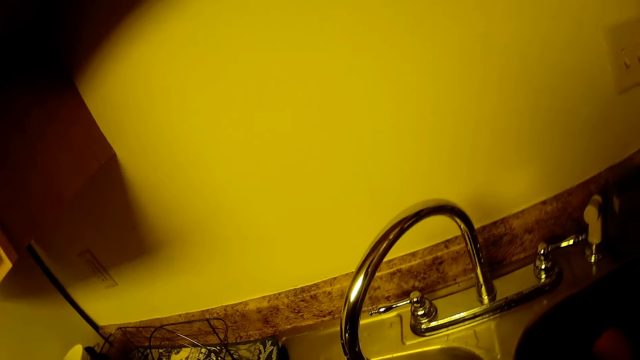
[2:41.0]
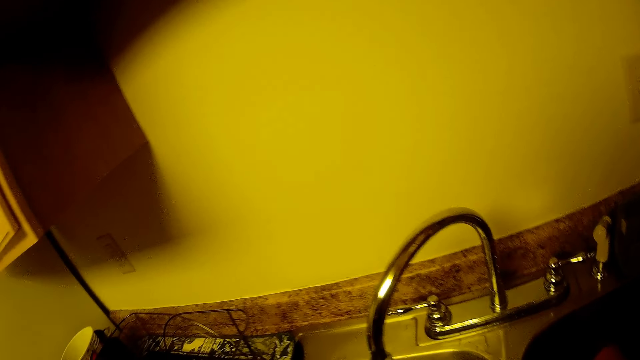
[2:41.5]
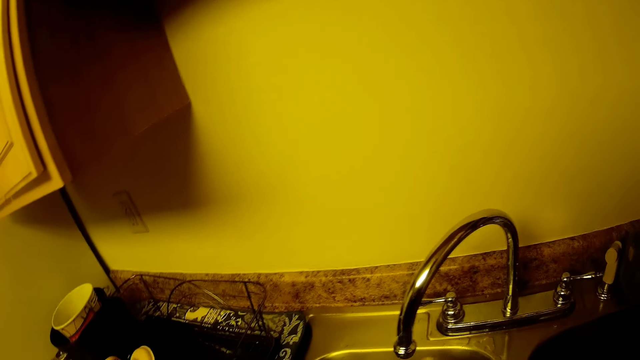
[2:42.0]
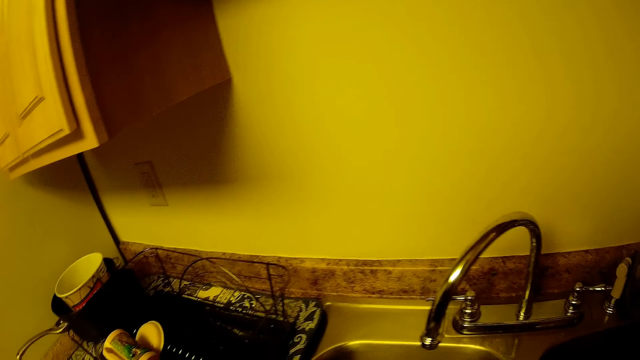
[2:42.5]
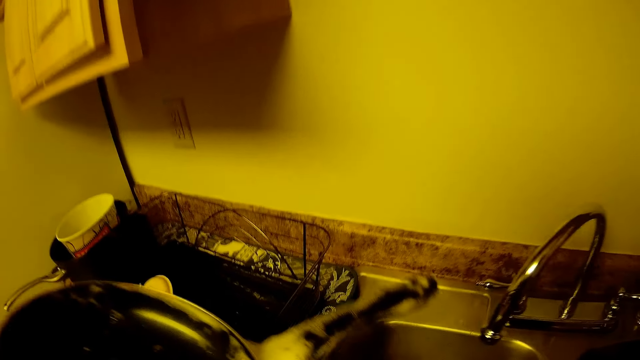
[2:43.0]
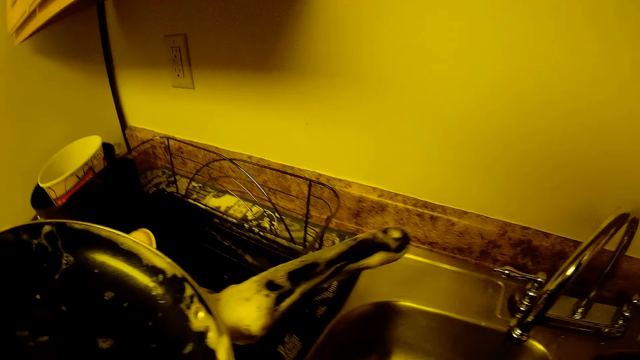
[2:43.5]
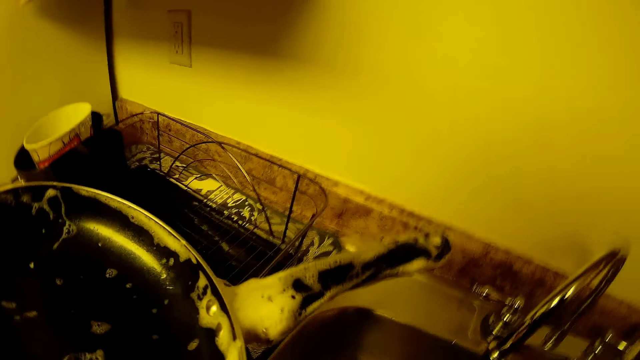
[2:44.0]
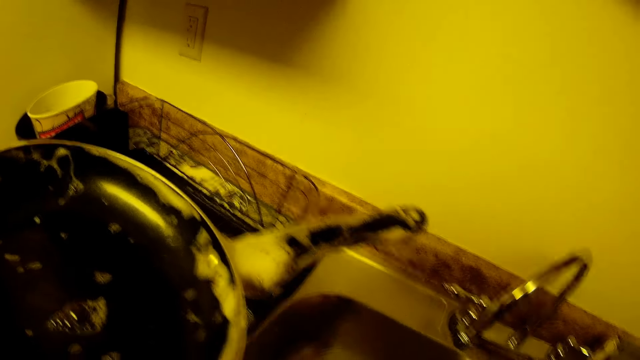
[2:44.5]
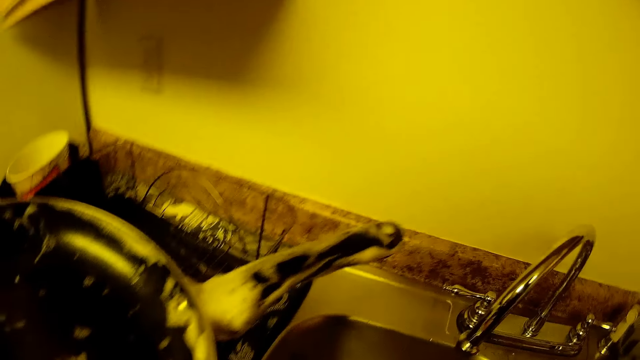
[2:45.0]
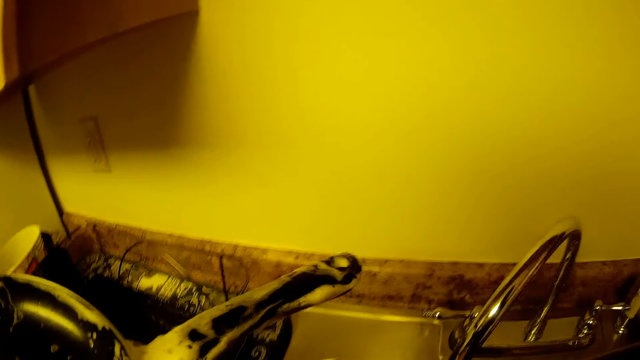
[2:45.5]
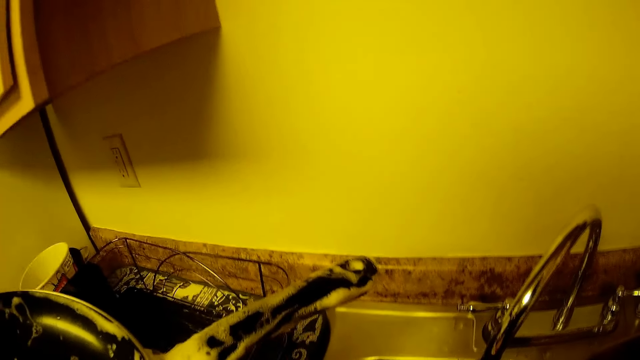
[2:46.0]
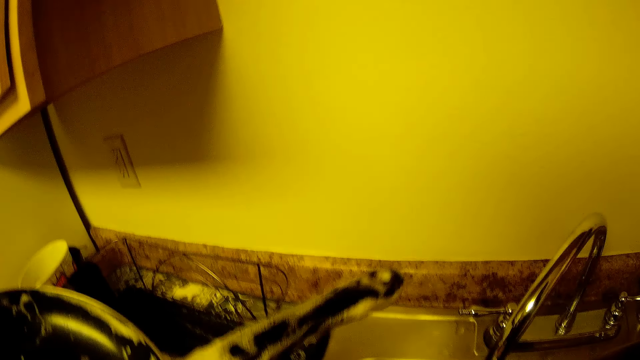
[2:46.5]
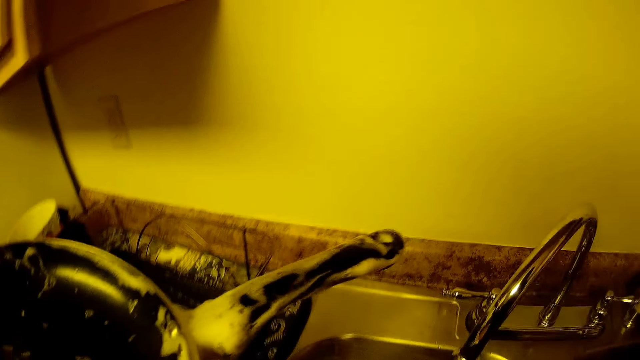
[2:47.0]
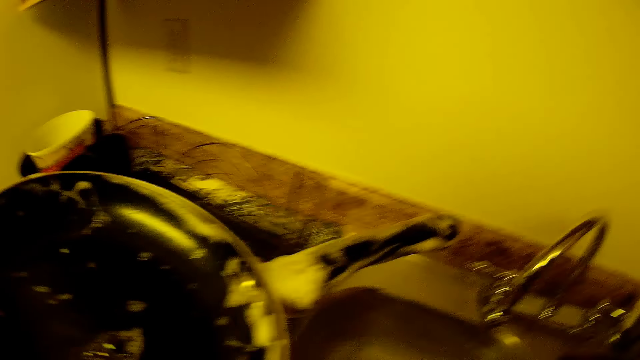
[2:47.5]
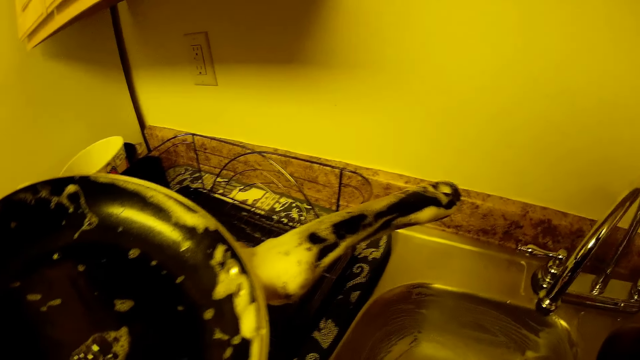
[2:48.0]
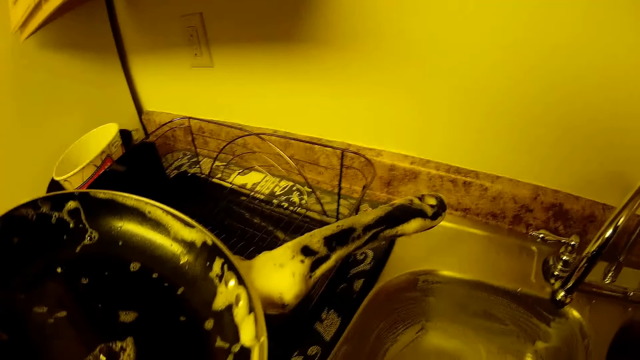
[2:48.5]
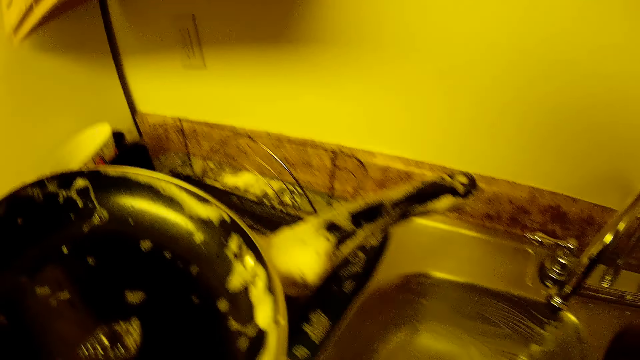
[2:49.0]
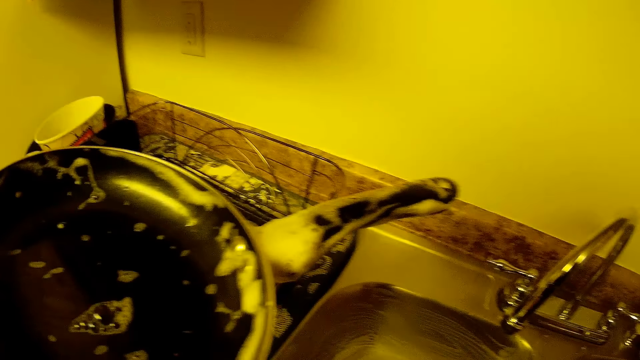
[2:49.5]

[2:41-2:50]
The camera wearer carries a black frying pan with her left hand. She scrubs the sink.

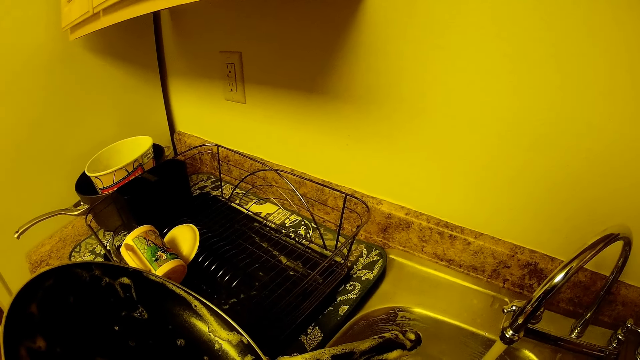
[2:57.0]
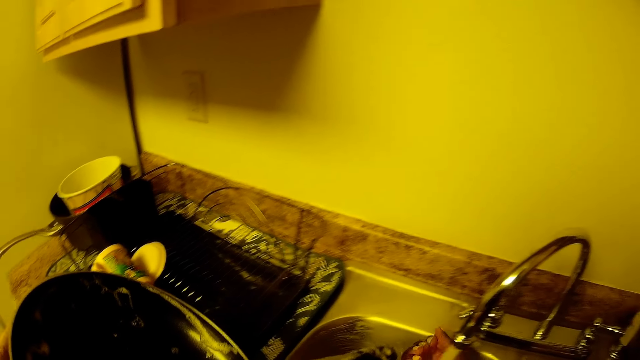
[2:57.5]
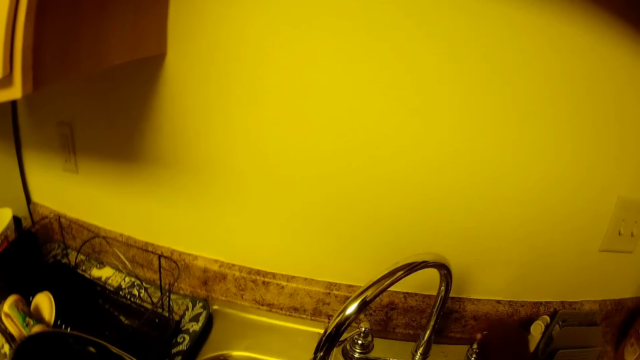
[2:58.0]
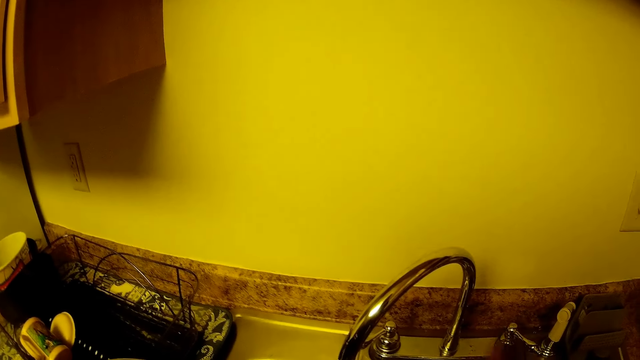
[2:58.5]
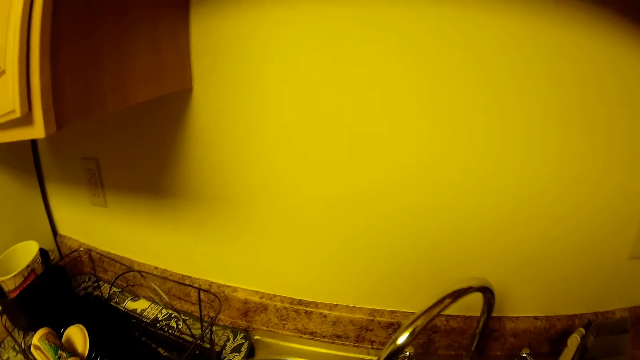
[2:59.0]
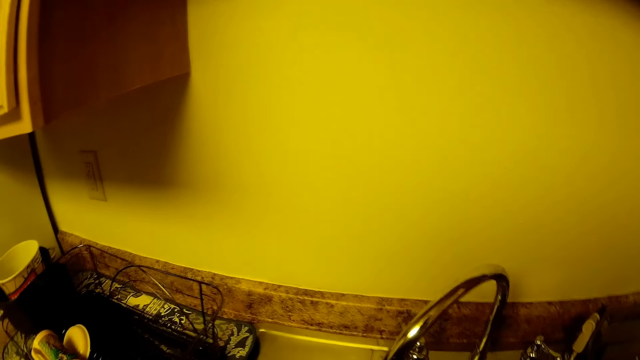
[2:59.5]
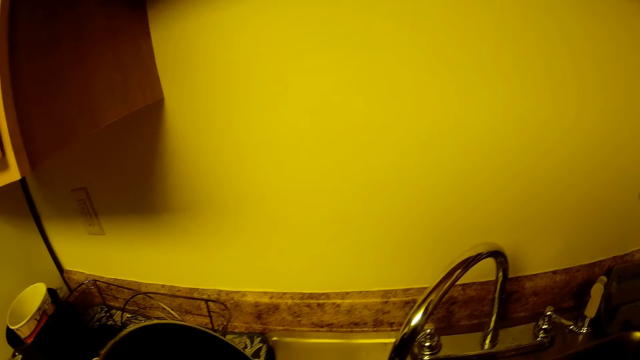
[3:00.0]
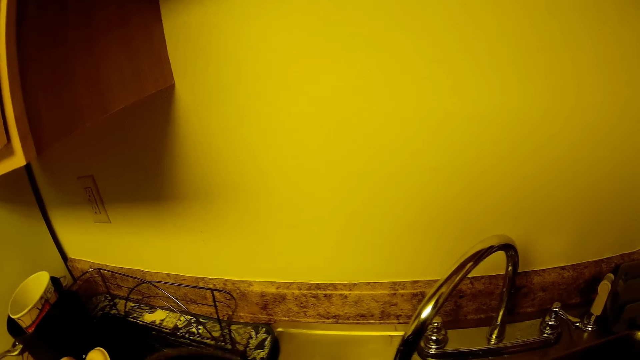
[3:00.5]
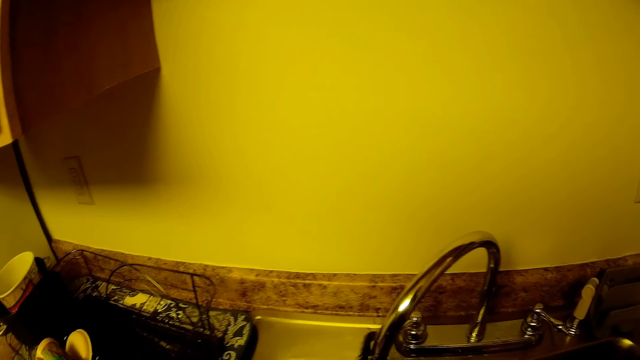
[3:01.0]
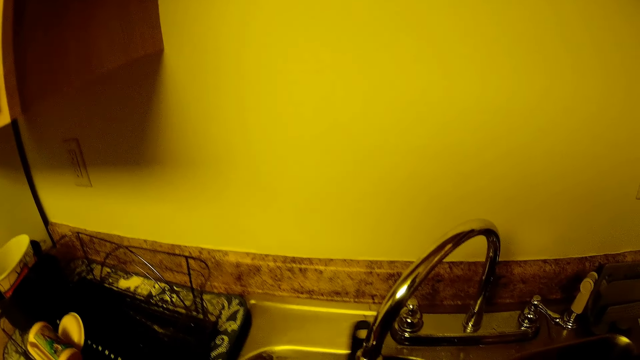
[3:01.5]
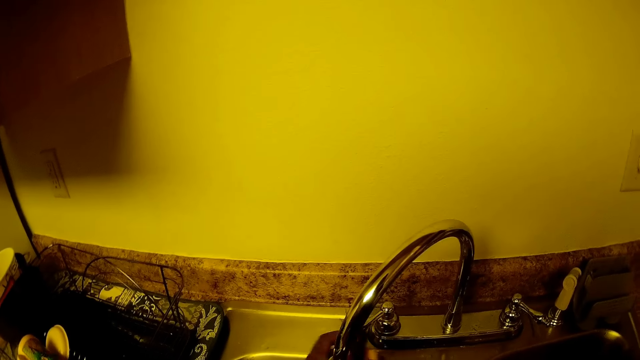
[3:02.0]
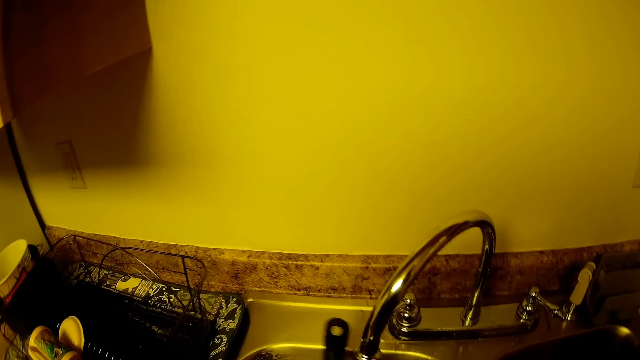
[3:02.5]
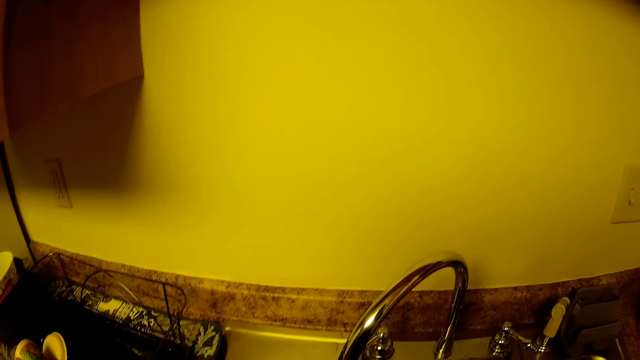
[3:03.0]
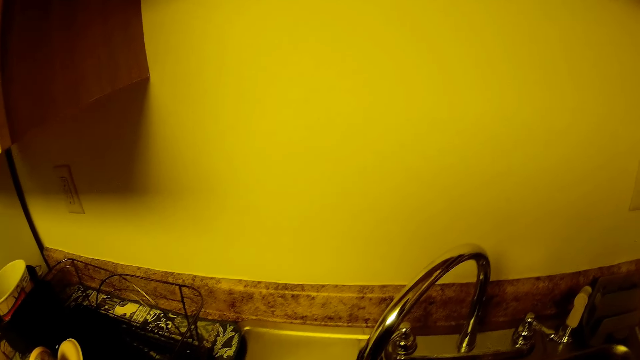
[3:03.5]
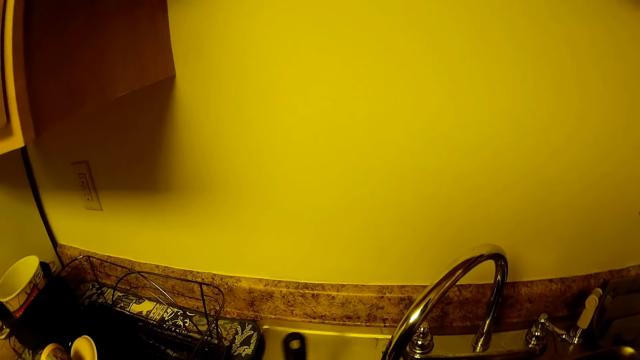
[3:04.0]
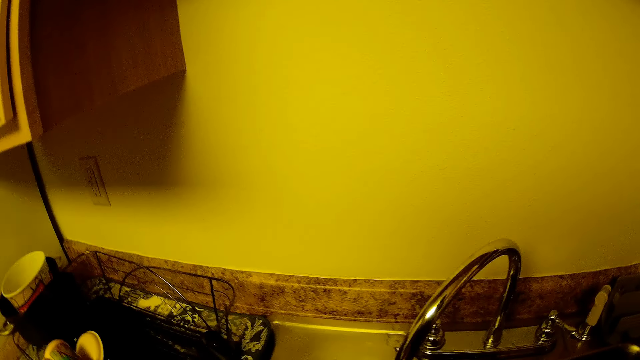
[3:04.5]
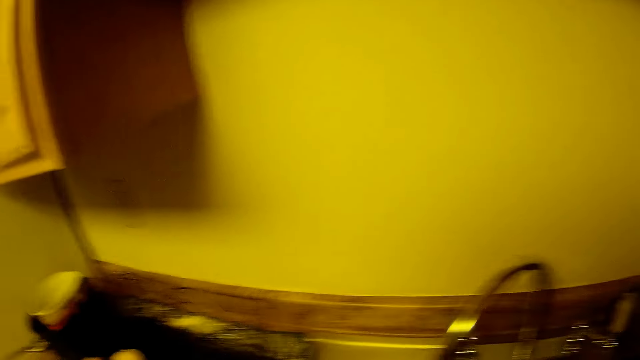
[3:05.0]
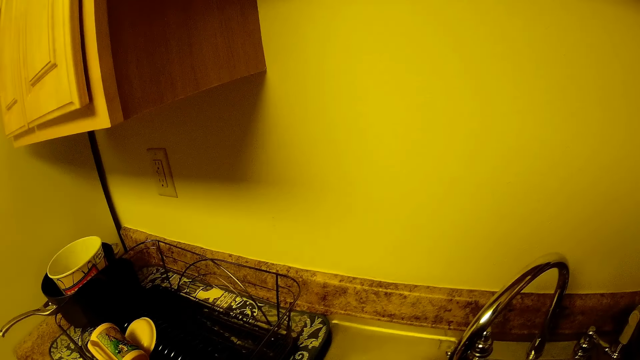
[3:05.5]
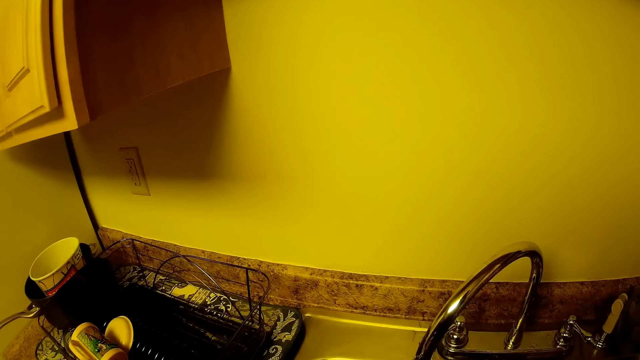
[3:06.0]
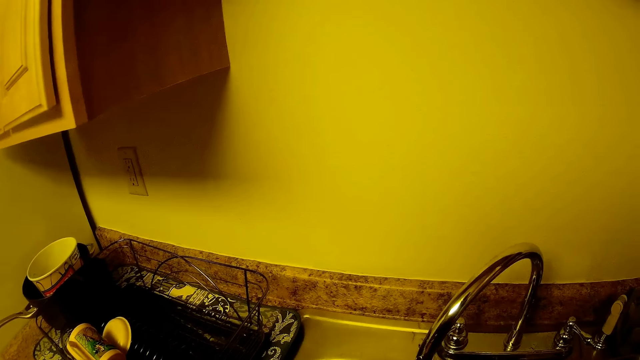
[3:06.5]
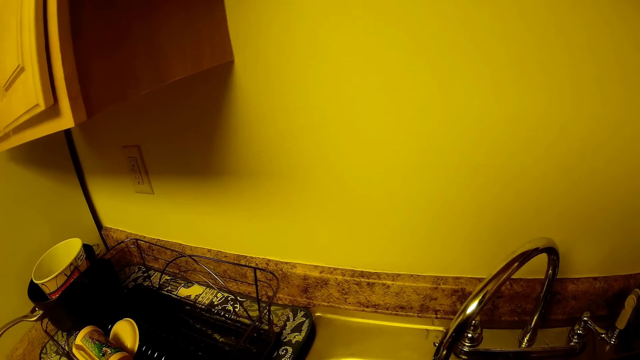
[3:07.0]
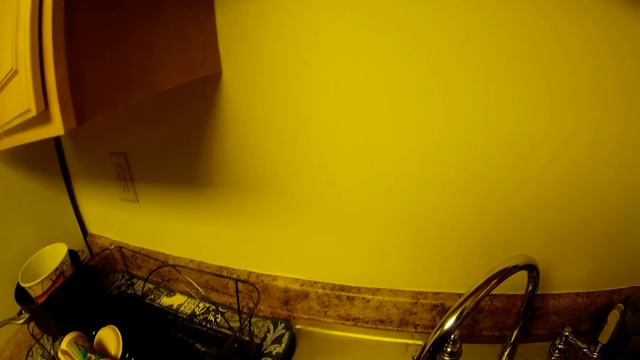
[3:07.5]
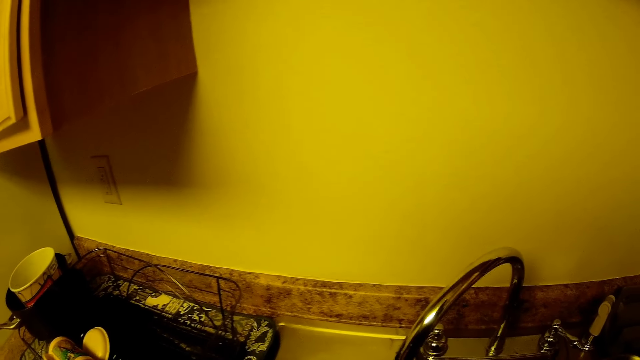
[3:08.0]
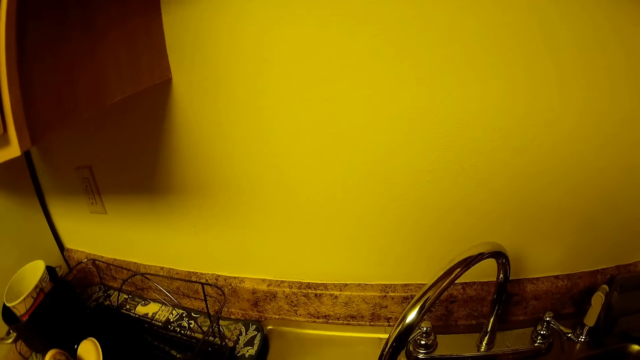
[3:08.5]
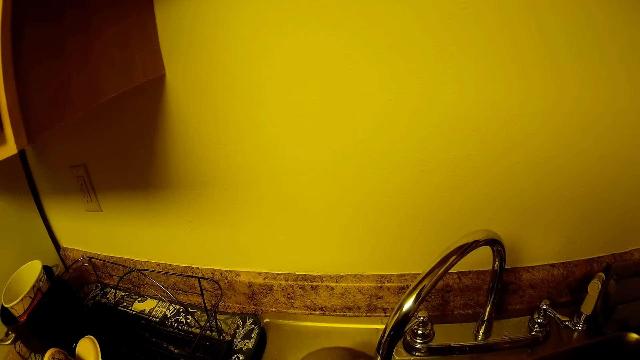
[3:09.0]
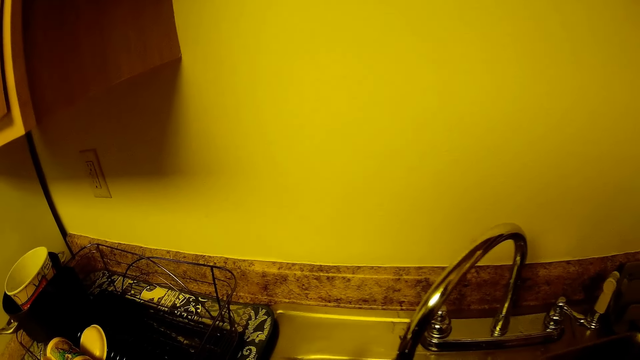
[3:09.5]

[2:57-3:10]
The camera wearer adjusts a tap knob. They rinse the pan.
